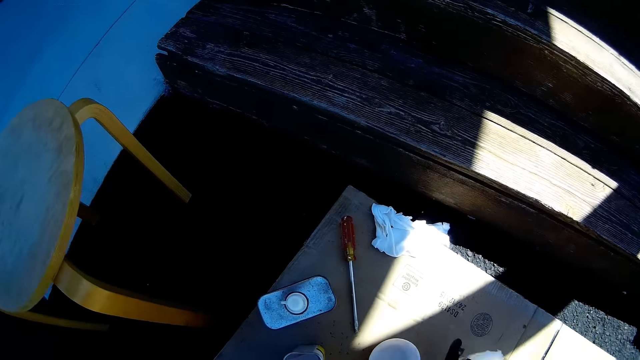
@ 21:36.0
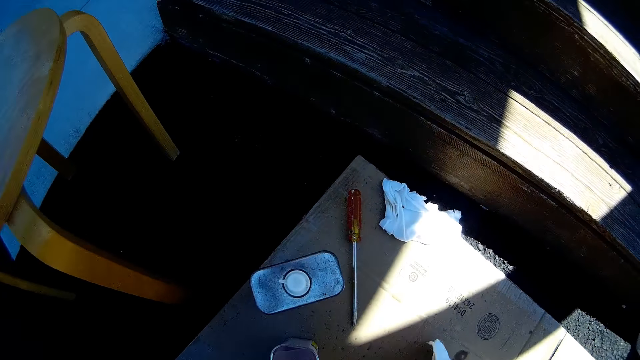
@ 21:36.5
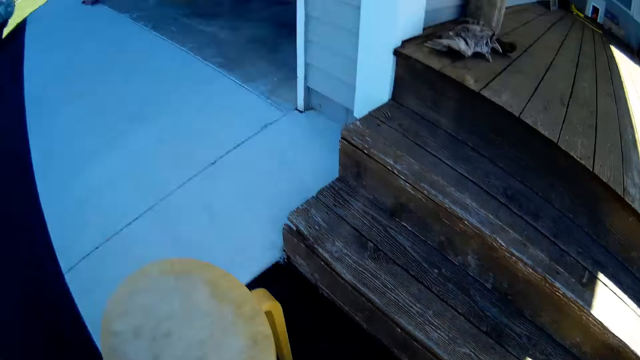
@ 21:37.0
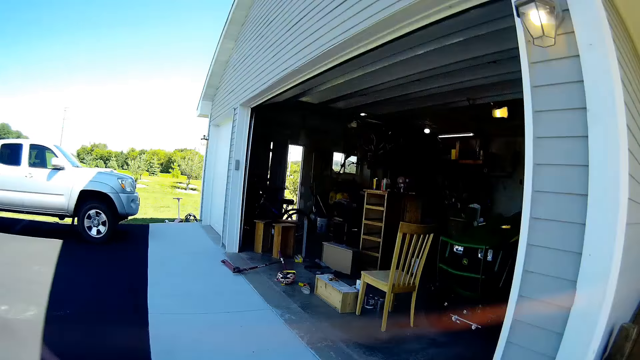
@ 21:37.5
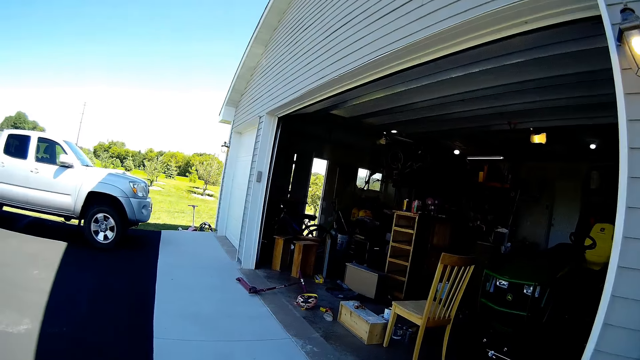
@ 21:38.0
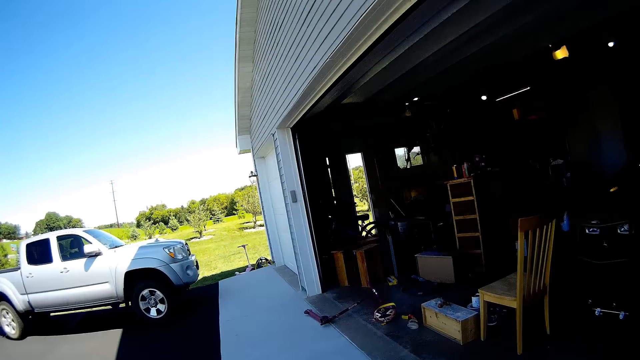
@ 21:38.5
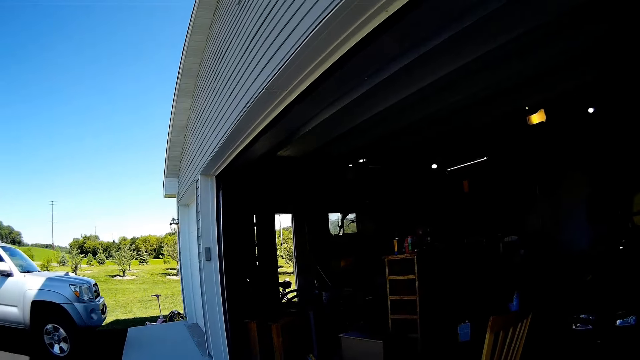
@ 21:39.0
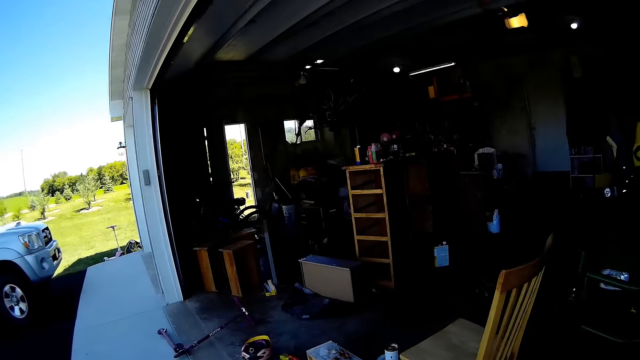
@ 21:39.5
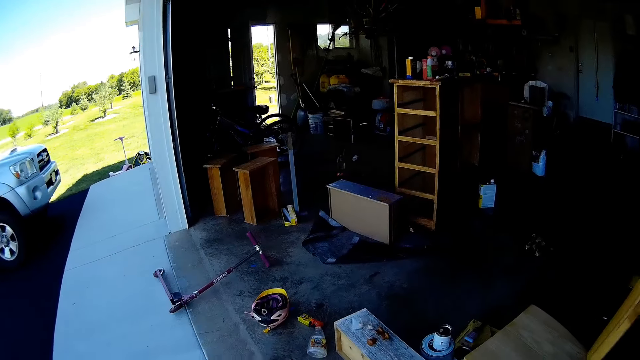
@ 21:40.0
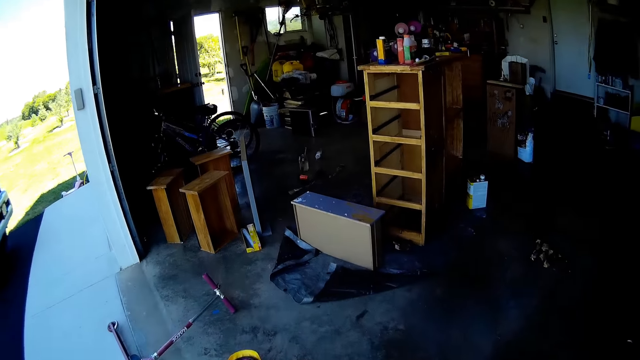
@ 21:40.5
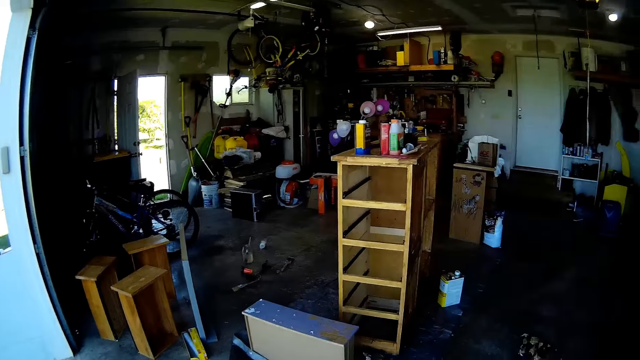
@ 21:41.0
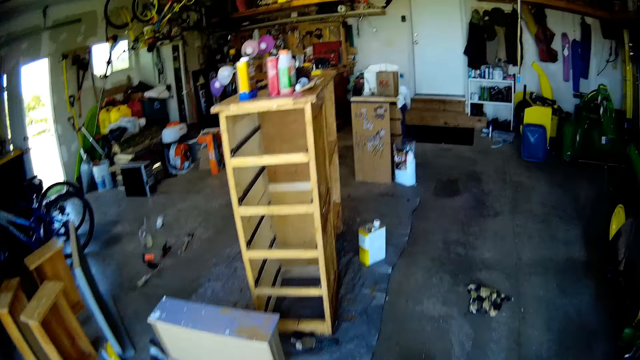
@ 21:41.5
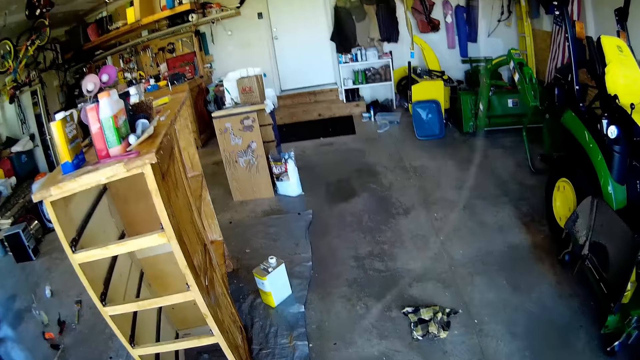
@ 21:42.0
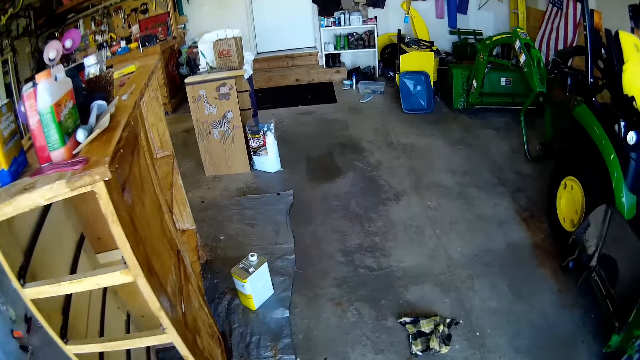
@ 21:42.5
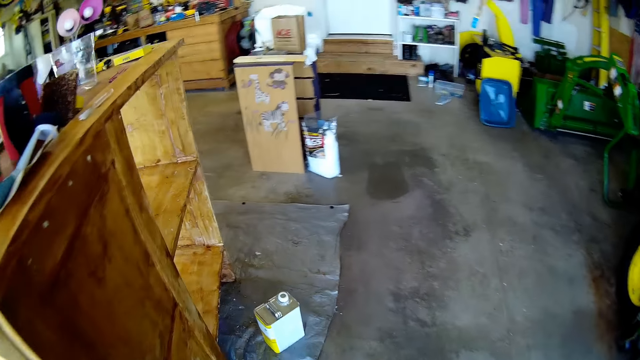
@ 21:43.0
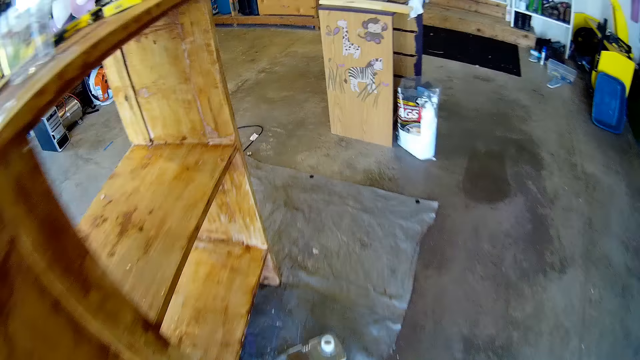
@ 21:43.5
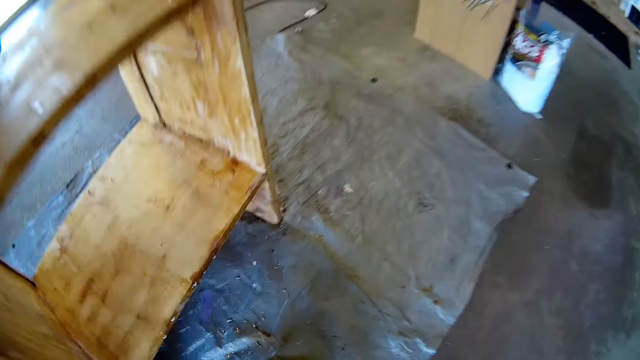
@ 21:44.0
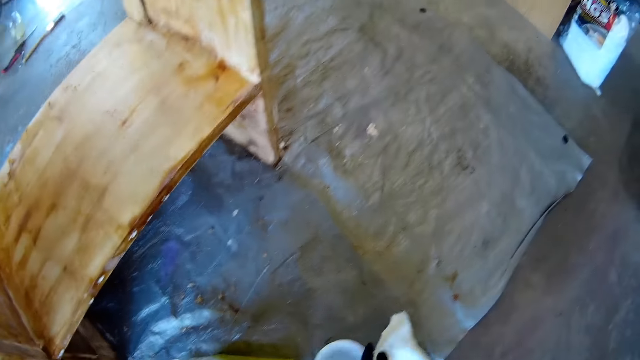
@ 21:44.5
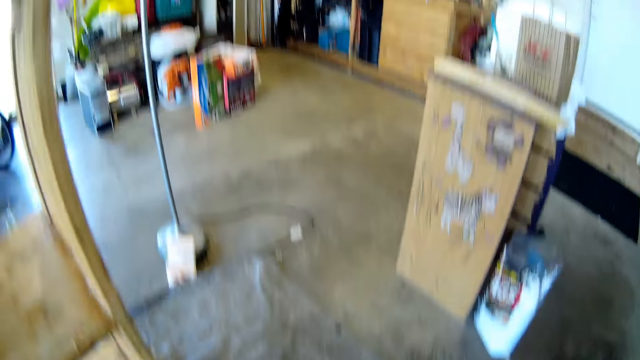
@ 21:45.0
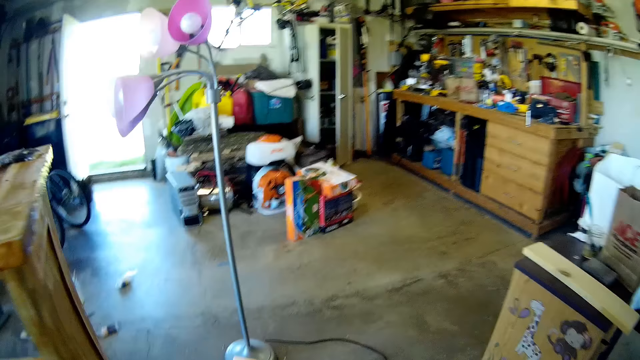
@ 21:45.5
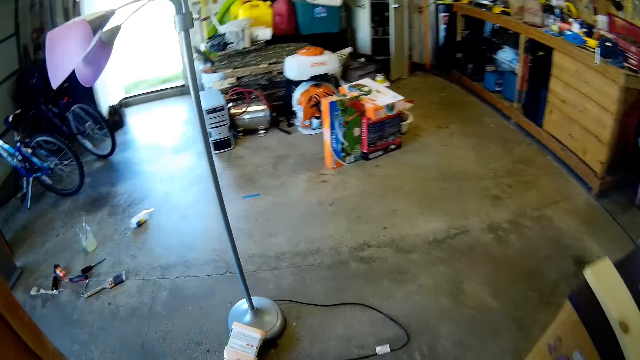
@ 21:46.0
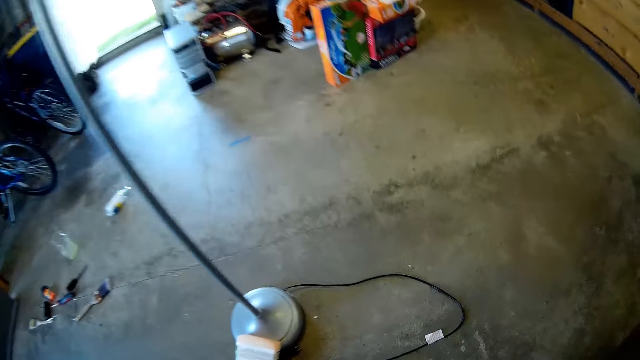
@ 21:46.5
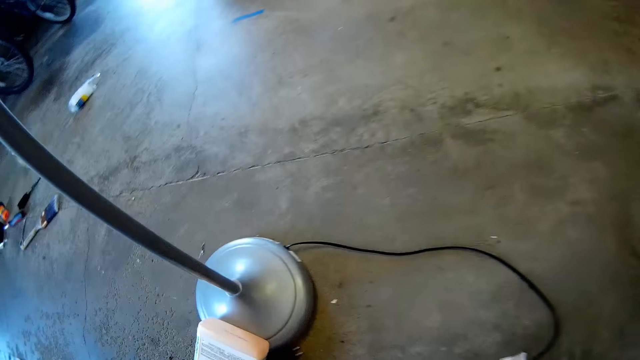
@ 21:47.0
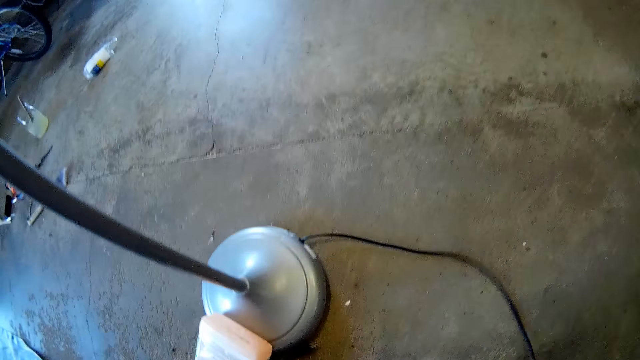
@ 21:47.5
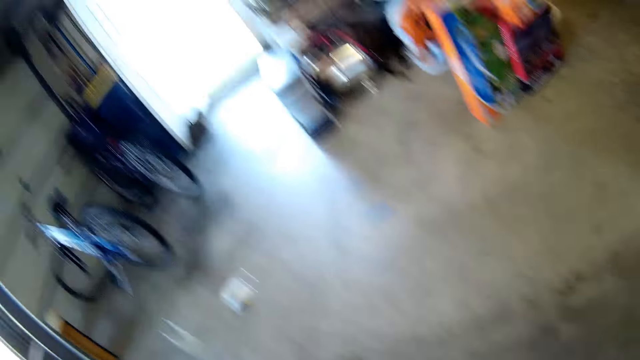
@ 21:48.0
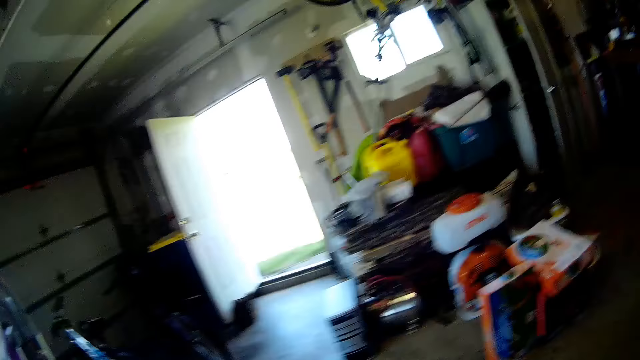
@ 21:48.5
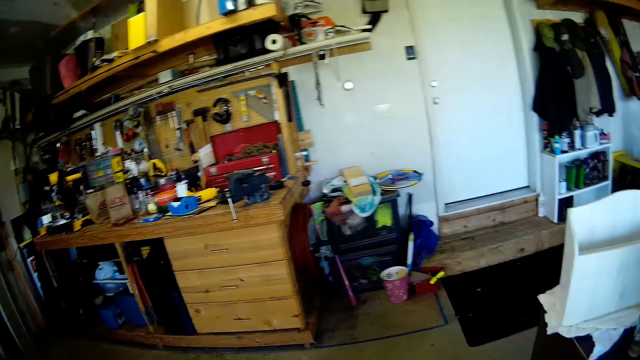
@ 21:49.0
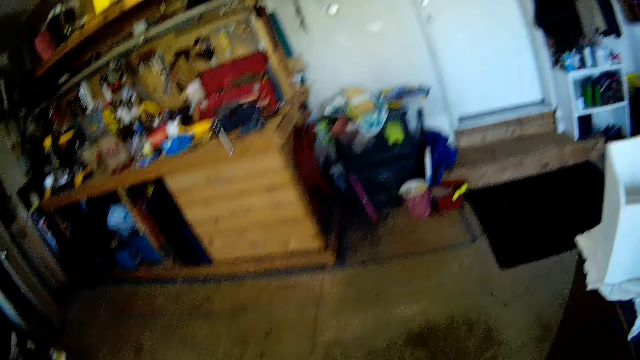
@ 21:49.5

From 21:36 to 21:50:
The camera wearer picks a container on the floor. They walk around the garage. They put down the container. They pick a light lamp stand cable.

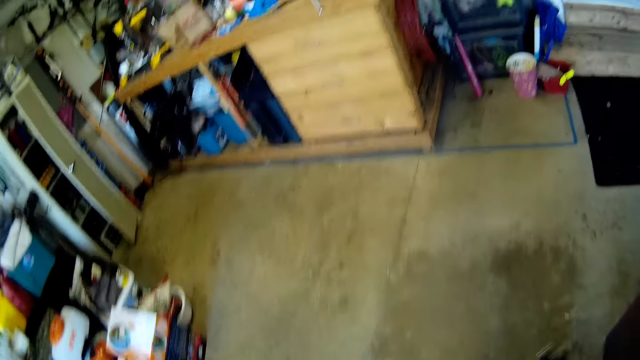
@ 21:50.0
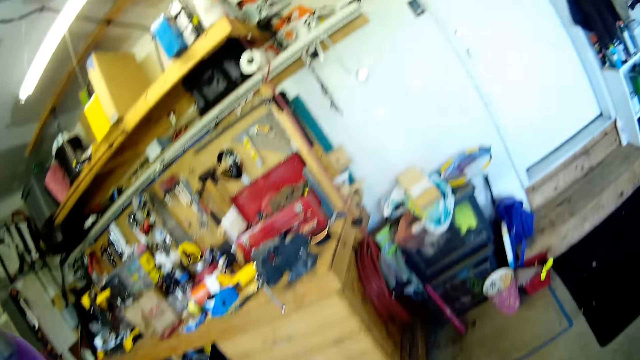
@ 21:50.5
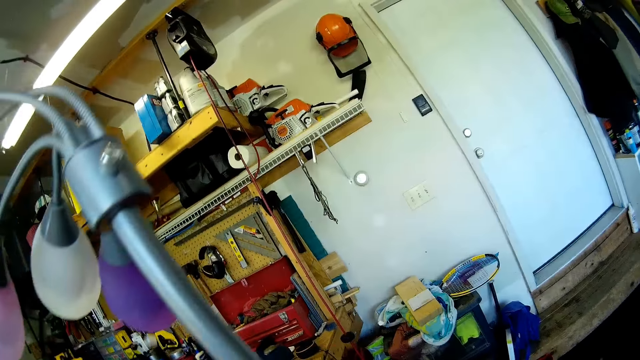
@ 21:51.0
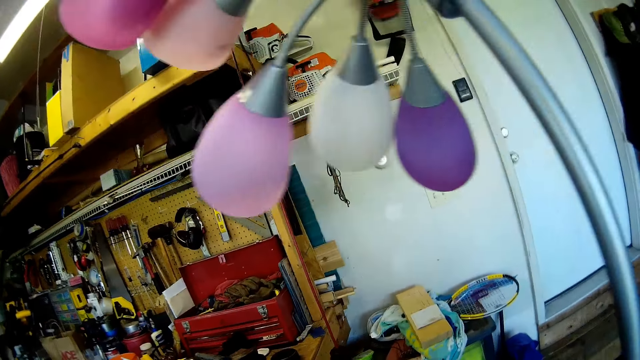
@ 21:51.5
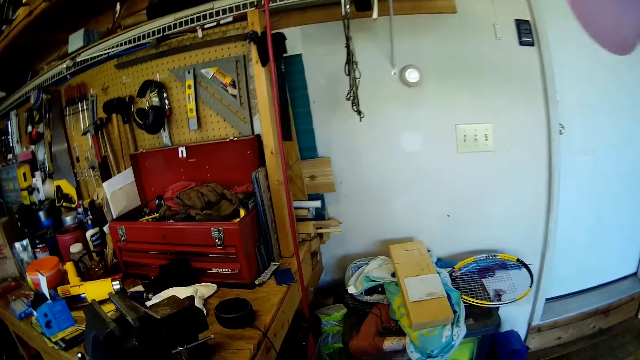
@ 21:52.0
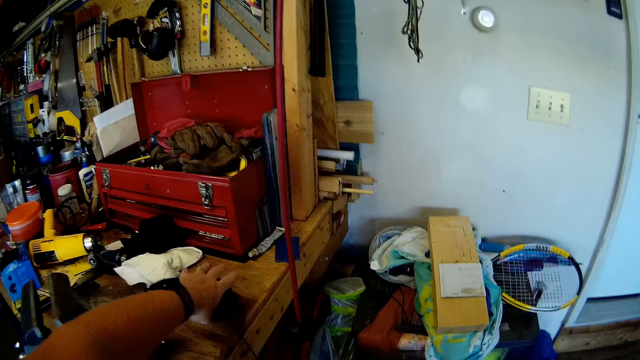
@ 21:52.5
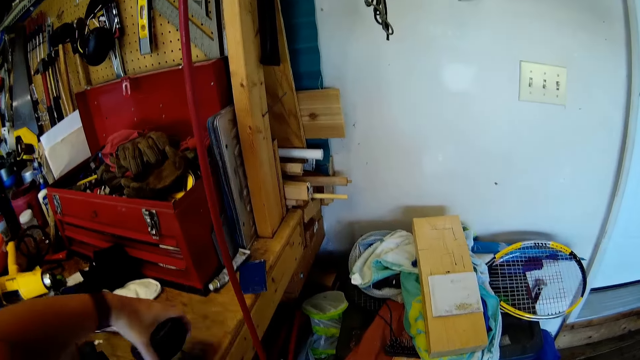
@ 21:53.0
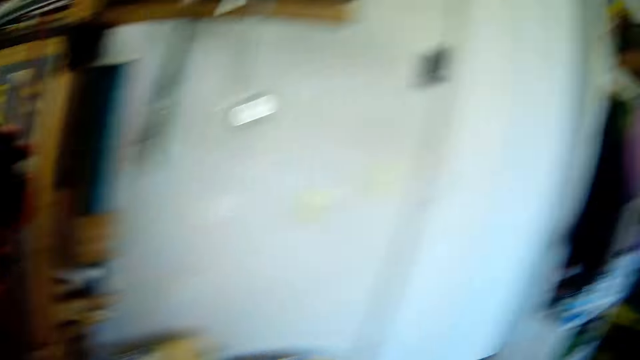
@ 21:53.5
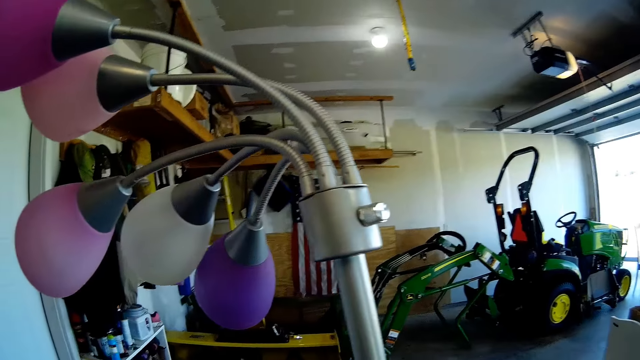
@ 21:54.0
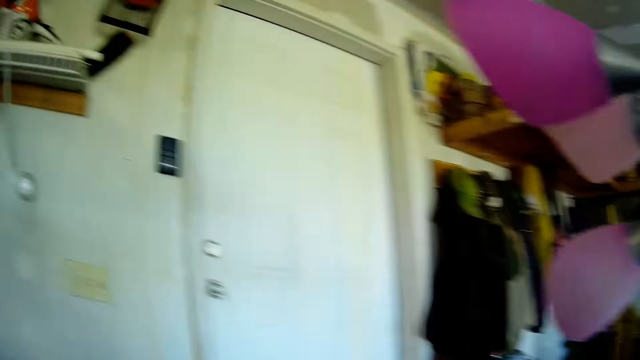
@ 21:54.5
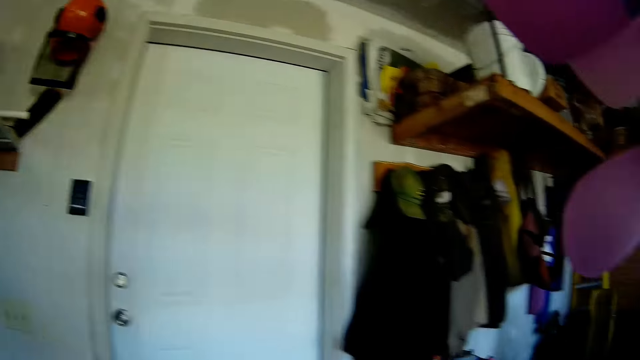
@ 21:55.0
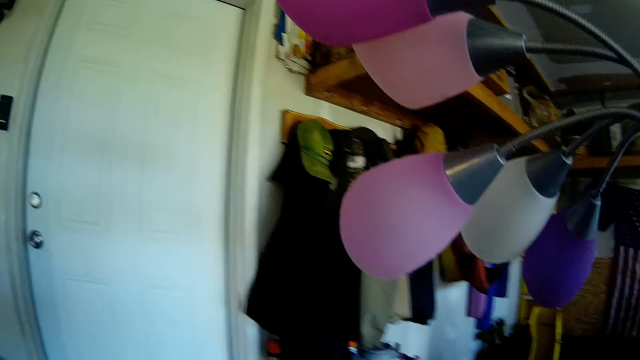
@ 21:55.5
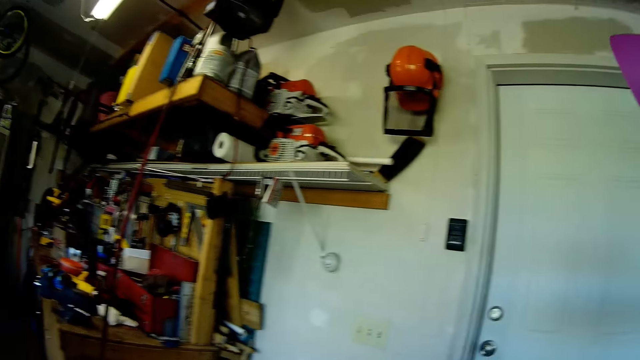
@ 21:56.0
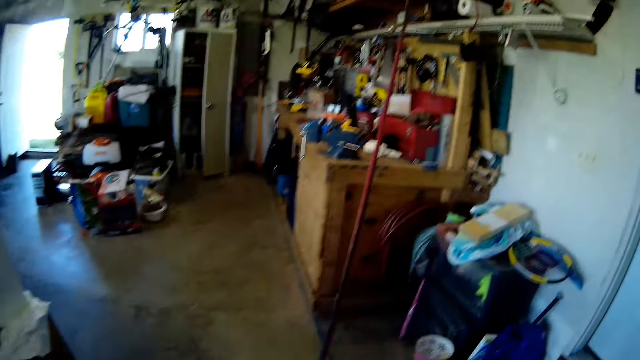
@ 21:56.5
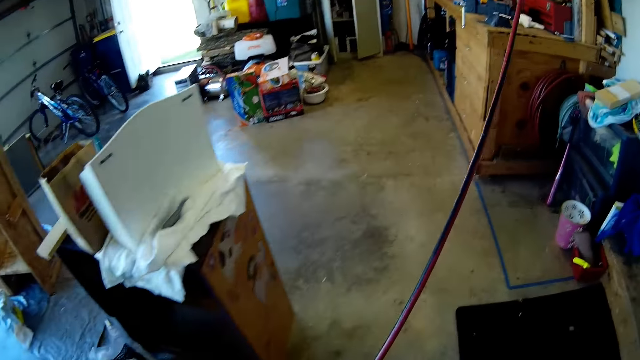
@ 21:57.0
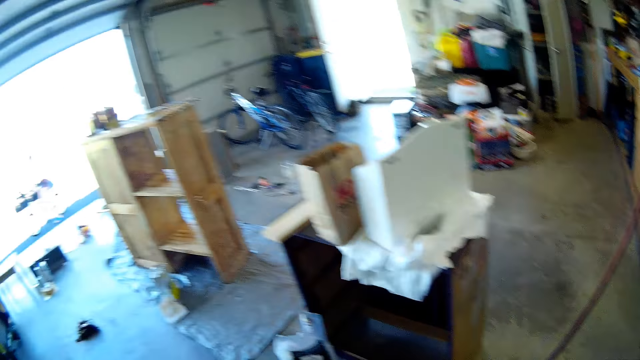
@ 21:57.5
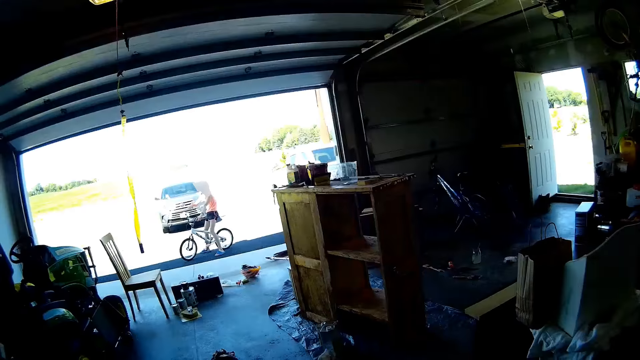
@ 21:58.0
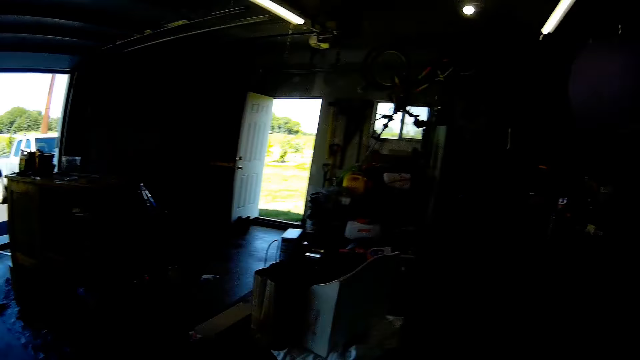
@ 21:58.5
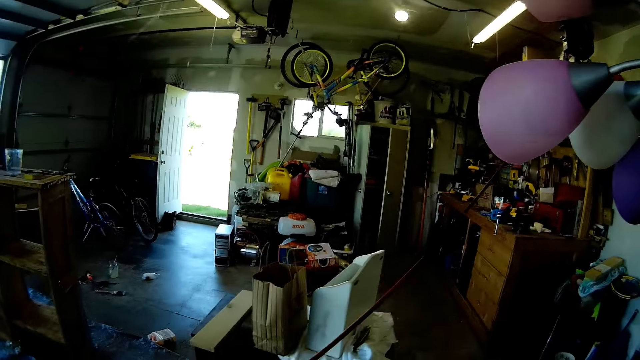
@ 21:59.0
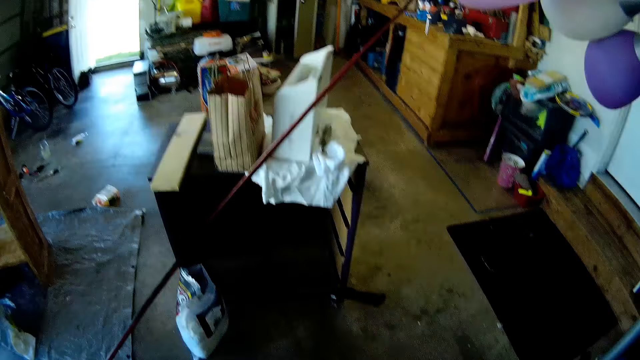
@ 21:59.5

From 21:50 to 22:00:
The camera wearer moves the light lamp stand on the floor. They pick something on a table. They walk around the garage. A girl sits on a bike. The camera wearer looks around a room.
